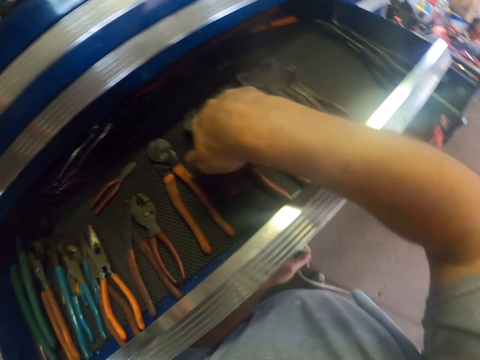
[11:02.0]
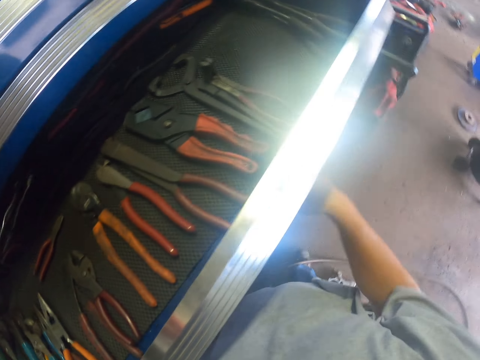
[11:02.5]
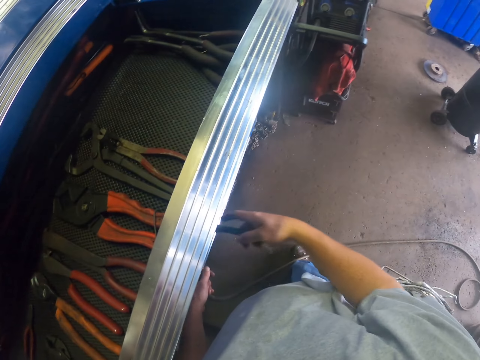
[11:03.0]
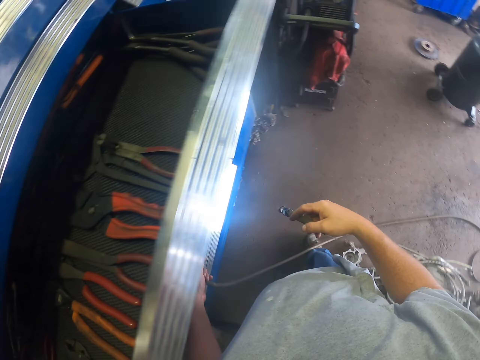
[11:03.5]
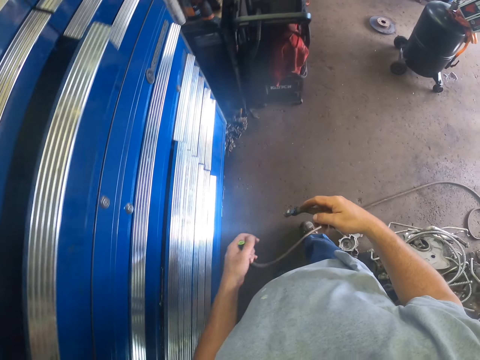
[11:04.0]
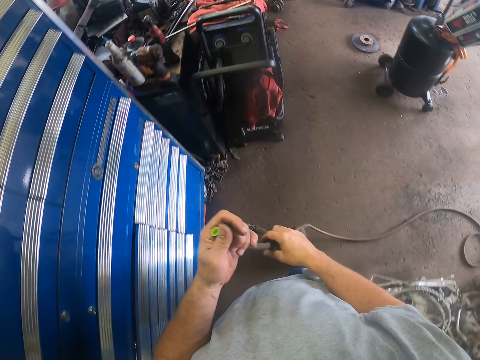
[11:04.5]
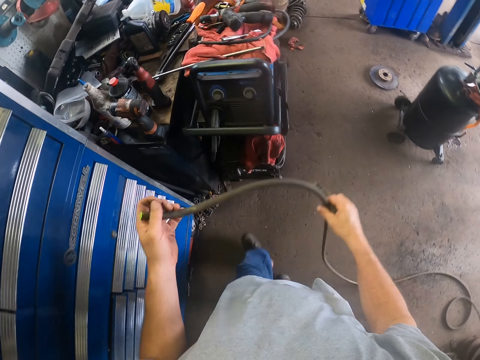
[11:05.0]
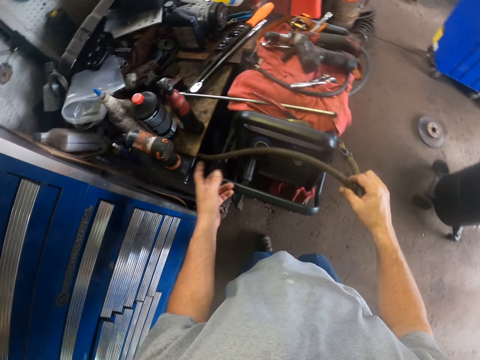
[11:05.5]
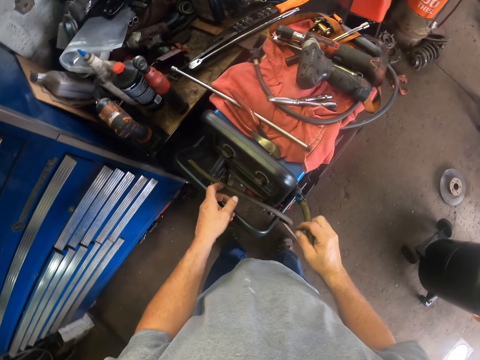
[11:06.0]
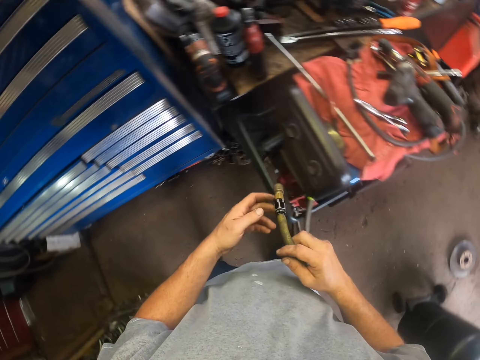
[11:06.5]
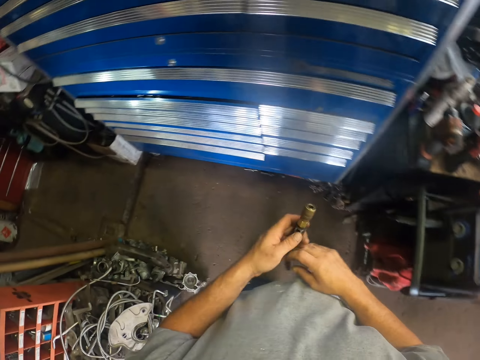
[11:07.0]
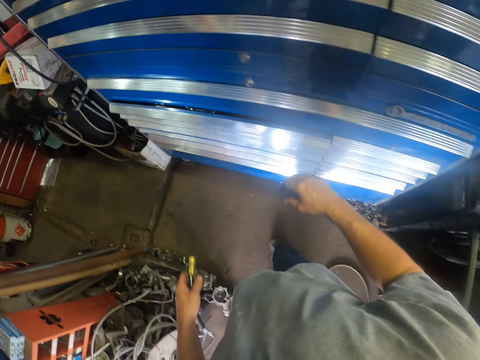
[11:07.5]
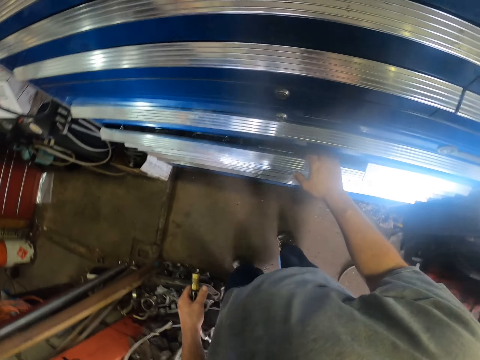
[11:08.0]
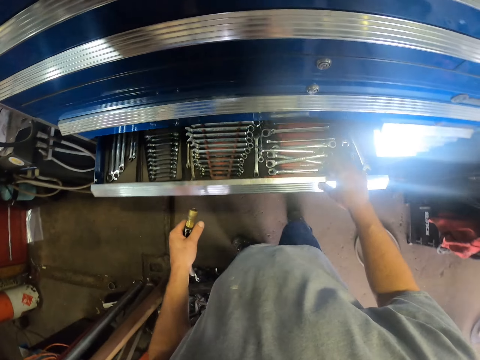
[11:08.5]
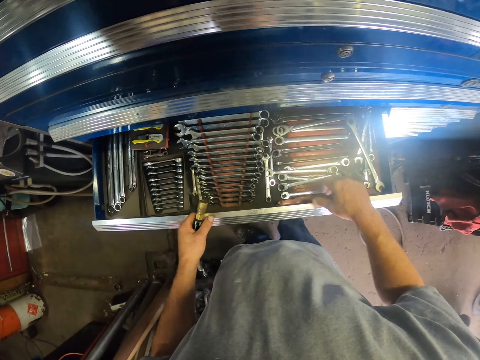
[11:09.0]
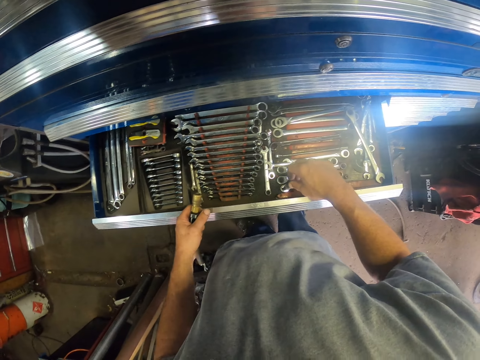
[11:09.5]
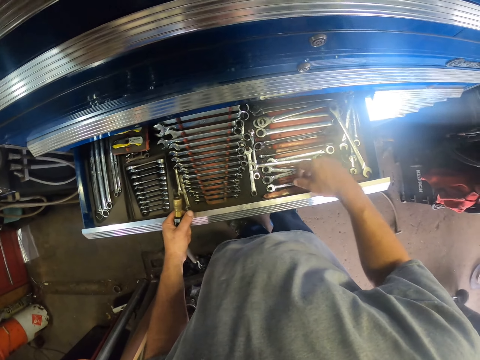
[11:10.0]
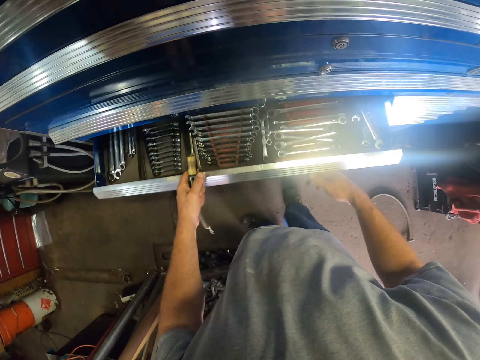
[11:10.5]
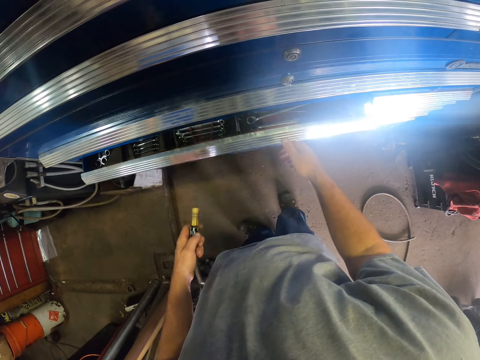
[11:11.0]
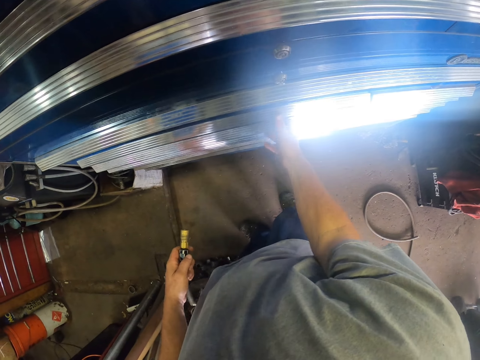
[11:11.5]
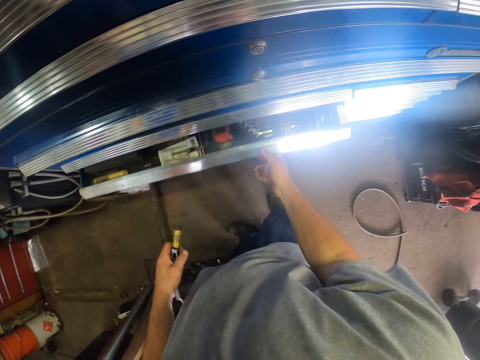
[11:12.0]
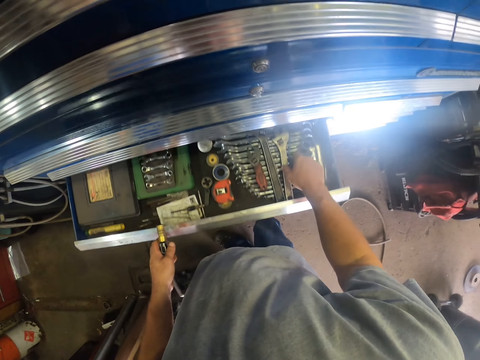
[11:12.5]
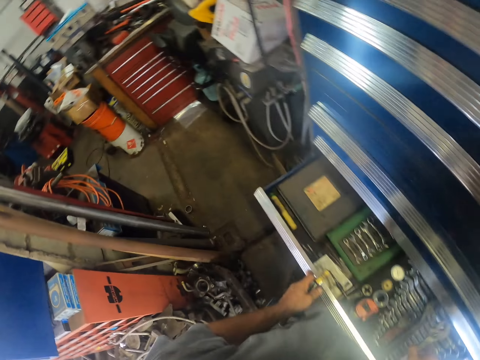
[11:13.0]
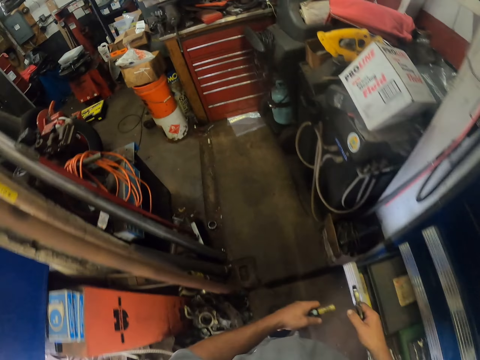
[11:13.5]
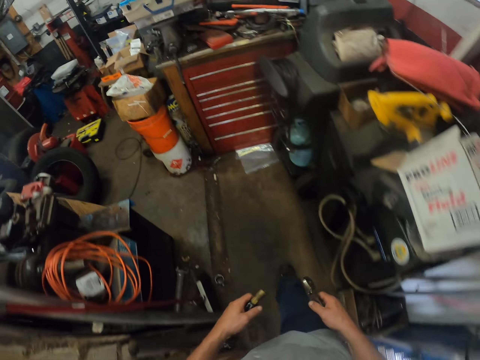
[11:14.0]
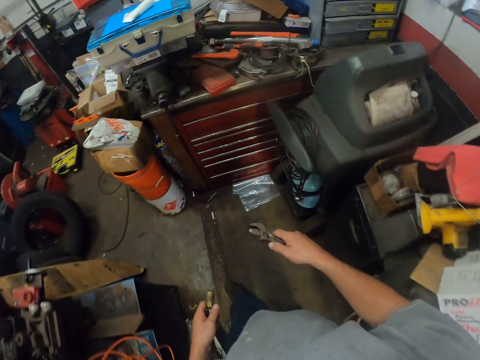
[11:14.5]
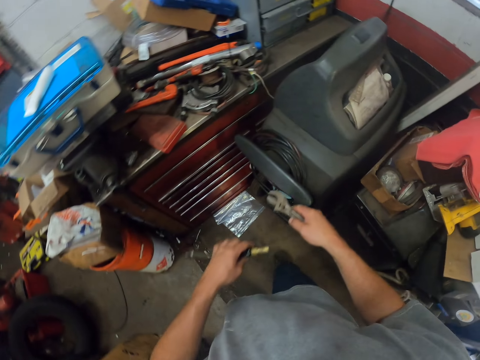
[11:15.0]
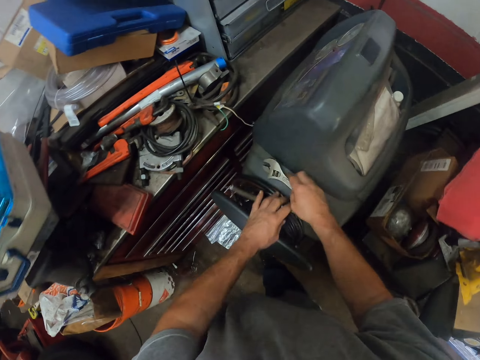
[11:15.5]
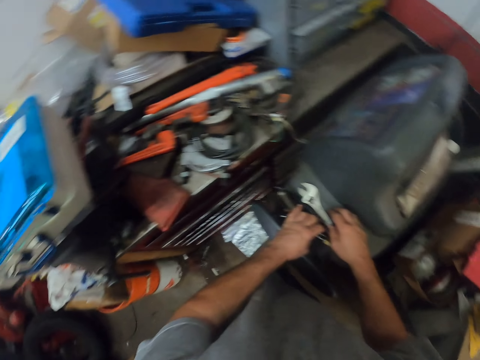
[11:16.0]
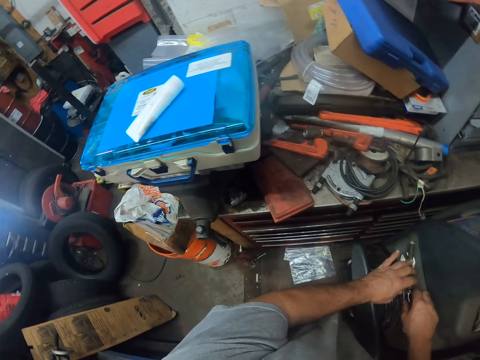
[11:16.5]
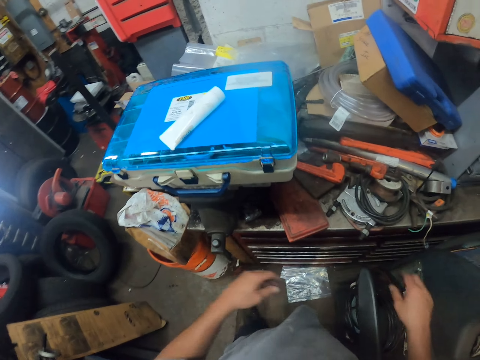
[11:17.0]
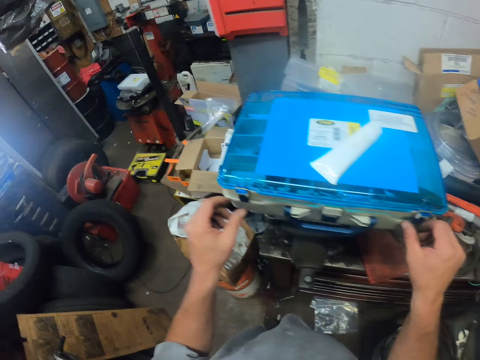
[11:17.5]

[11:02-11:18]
The camera wearer places the snip or diagonal cutting plier in the drawer. He picks up a piece of air hose. He adjusts the pipe with his hand. He walks away. He hangs the pipe. He drops the air hose. He opens a tool drawer with his hand. He closes the tool drawer with his hands. He opens the tool drawer. He picks up an adjustable spanner or wrench from the drawer. He walks away. He drops the wrench and the nozzle adapter on the pipe. He drops the piece of air hose. He opens the storage kit with both hands.

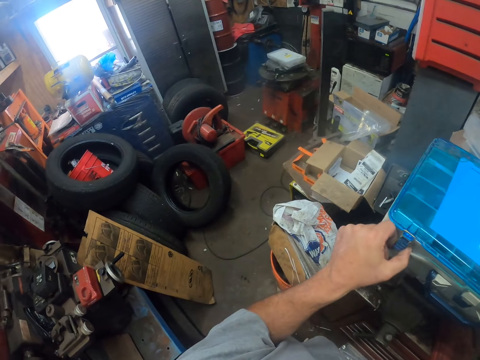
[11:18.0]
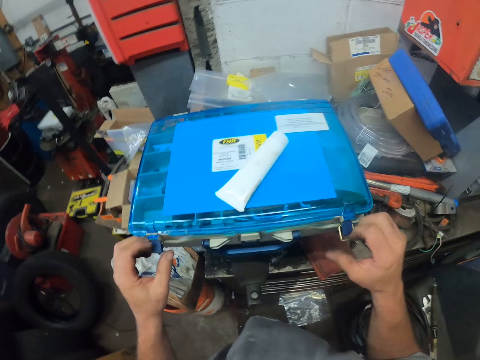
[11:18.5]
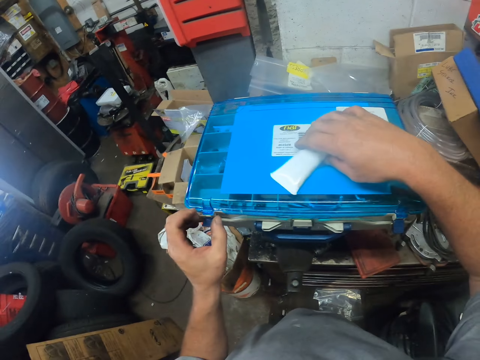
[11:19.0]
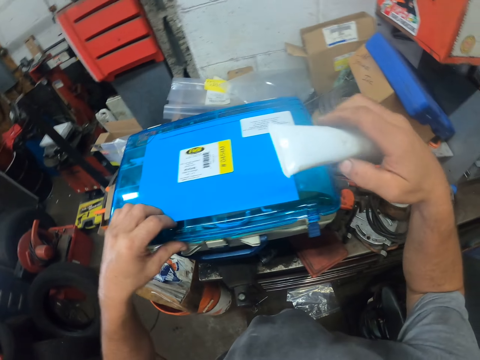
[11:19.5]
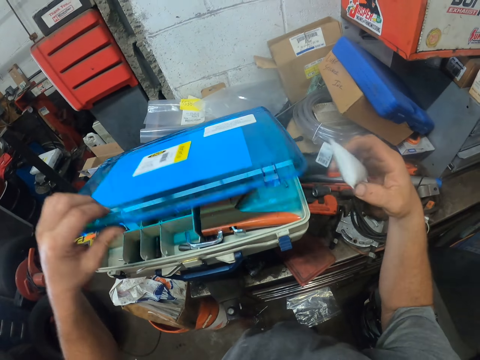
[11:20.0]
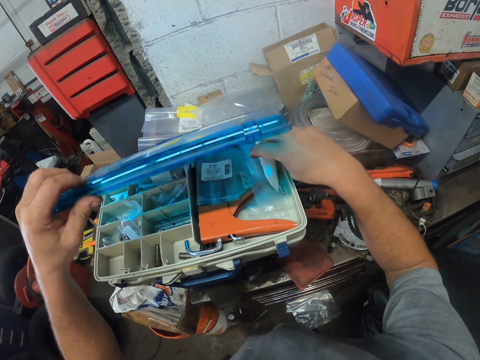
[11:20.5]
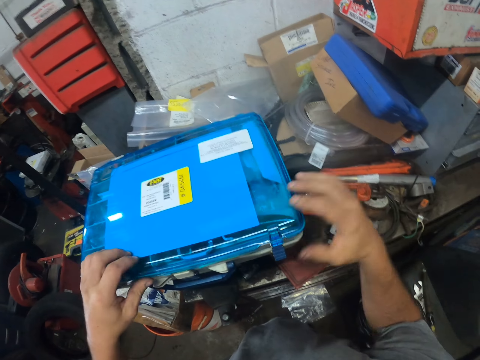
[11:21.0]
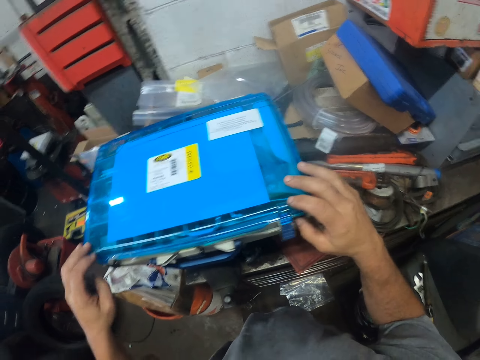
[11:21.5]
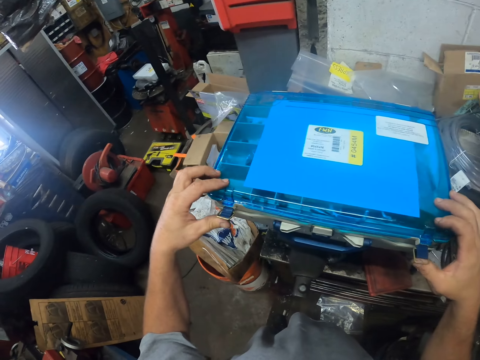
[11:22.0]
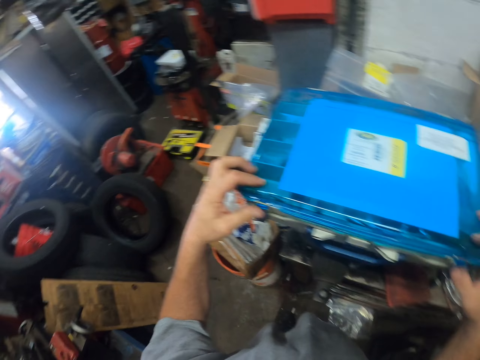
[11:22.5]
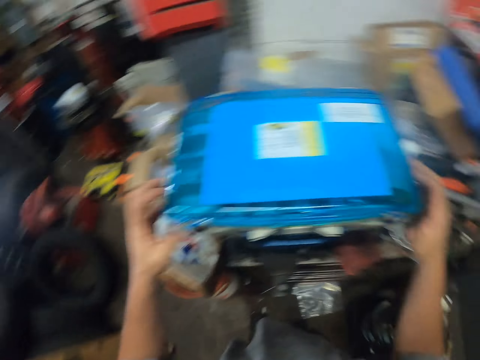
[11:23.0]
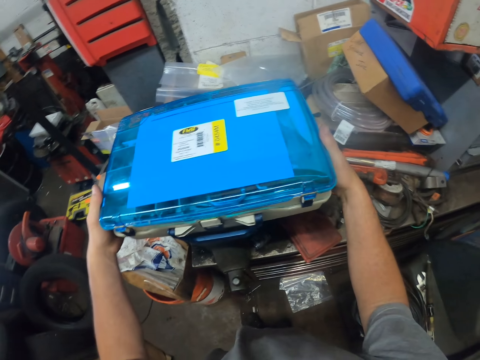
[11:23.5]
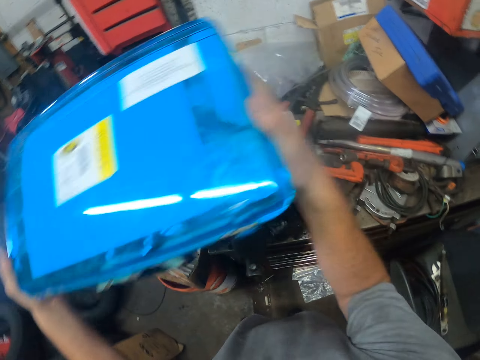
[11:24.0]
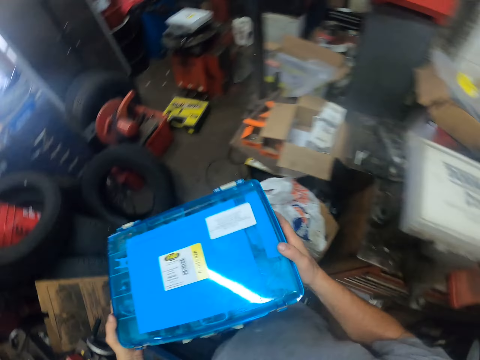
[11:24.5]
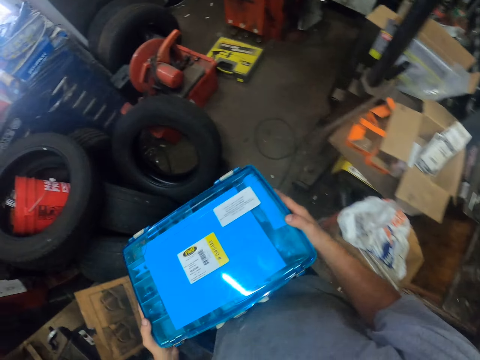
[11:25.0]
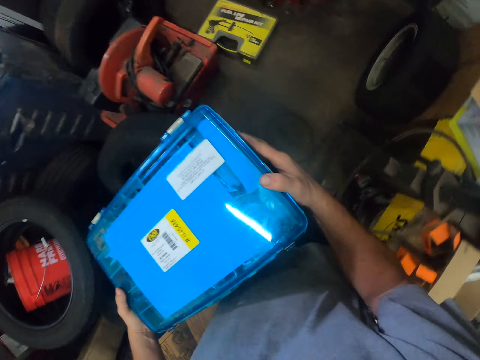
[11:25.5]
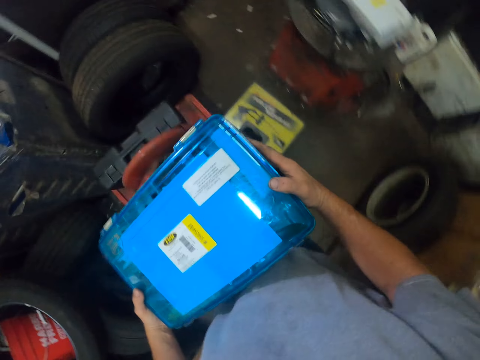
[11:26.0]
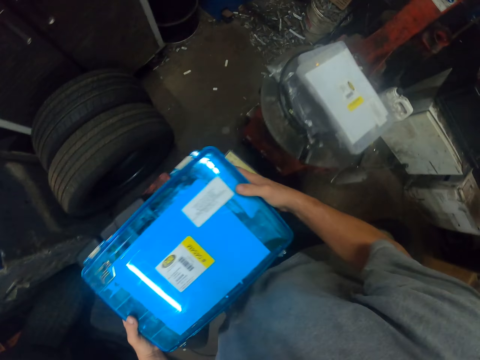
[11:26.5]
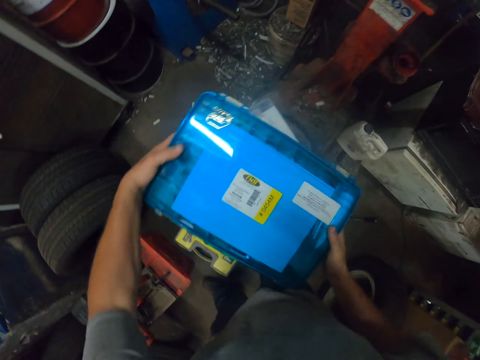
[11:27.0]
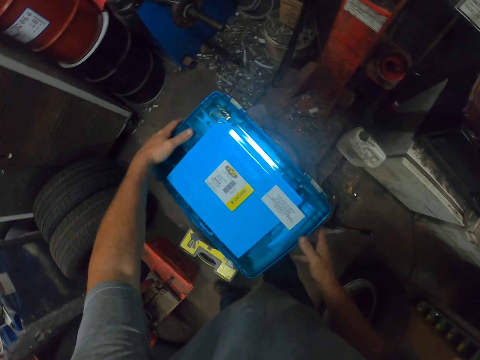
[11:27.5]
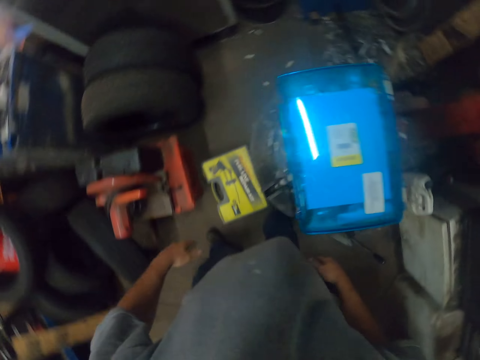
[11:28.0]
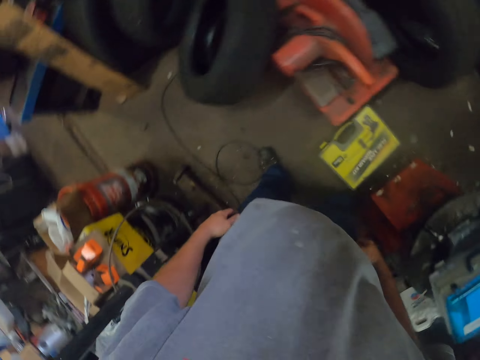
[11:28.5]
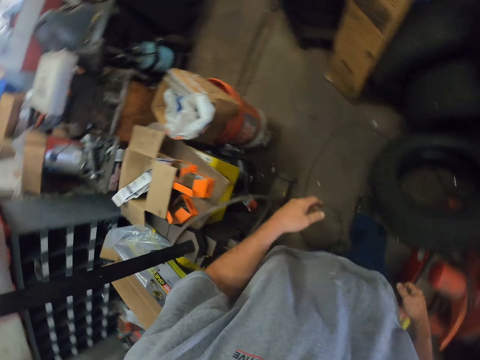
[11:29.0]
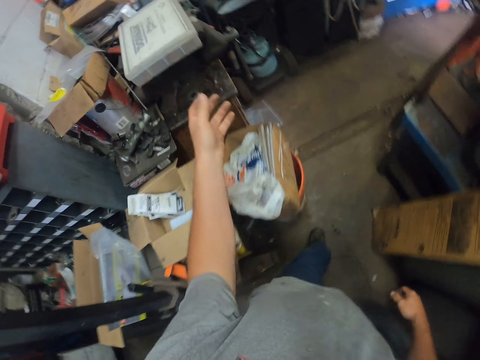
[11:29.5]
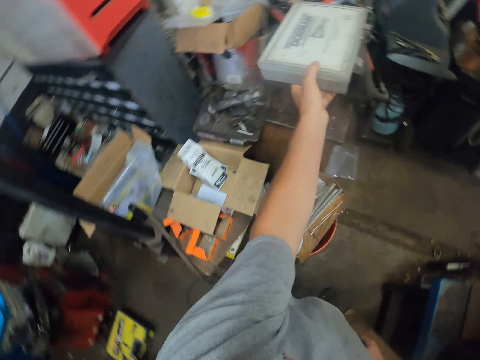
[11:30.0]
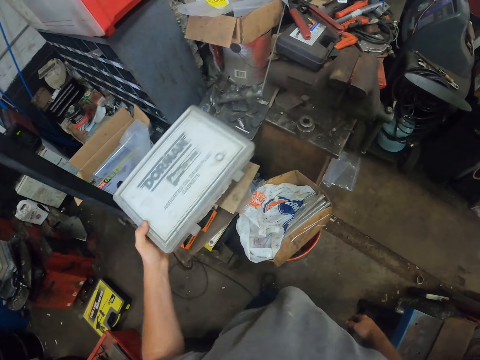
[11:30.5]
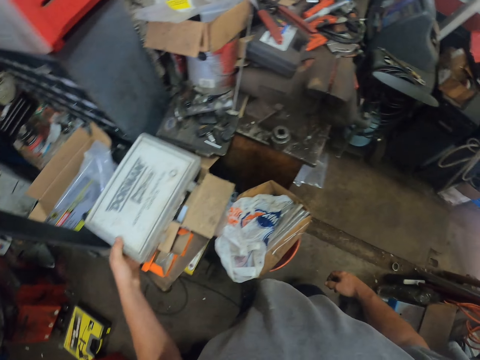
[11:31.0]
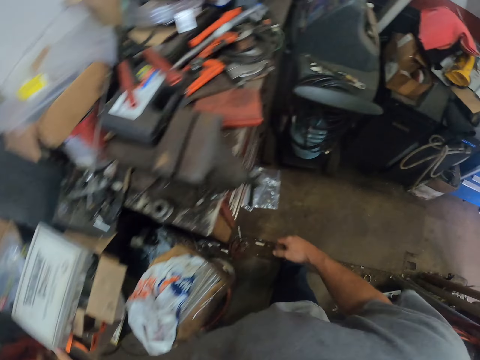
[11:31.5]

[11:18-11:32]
The camera wearer picks up a paper on top of a storage kit. They place the paper in the storage kit. They close the storage kit. They move the storage kit. They place the storage kit on a stand. They walk away. They pick up a tin from the tools and place the tin on a carton.
